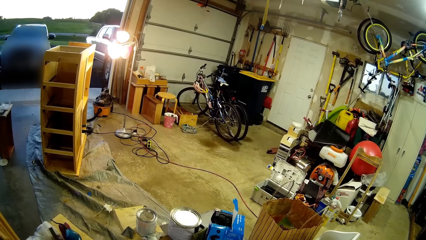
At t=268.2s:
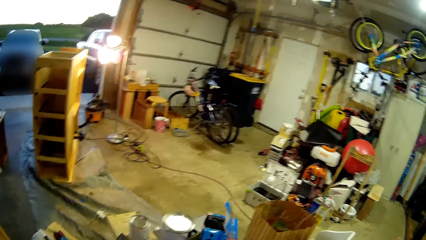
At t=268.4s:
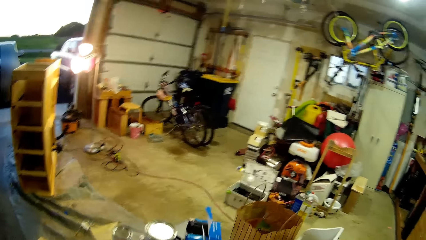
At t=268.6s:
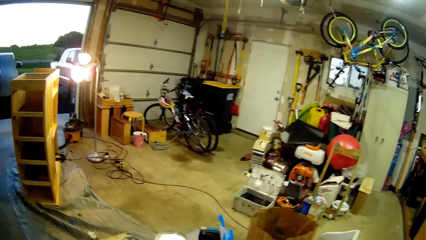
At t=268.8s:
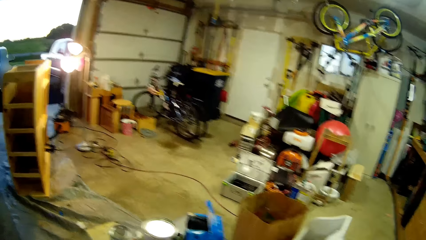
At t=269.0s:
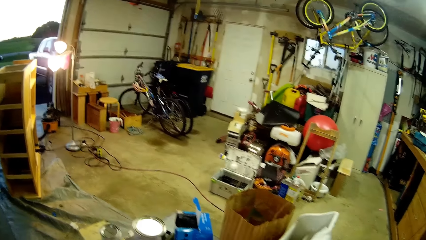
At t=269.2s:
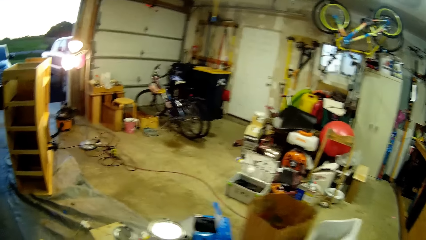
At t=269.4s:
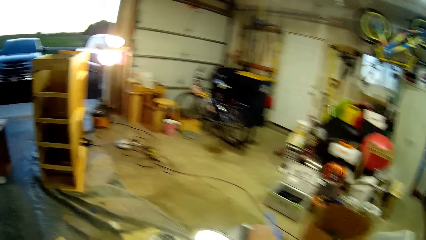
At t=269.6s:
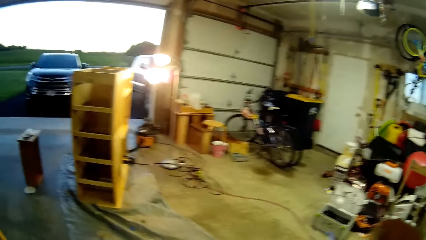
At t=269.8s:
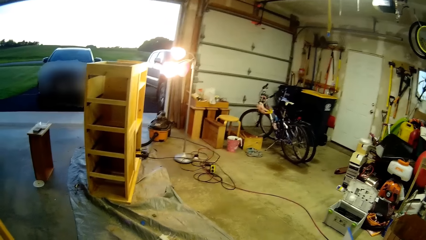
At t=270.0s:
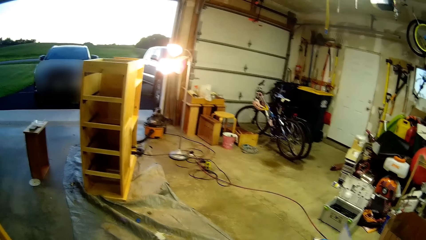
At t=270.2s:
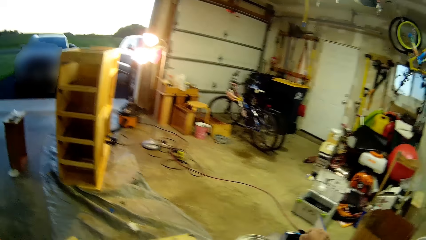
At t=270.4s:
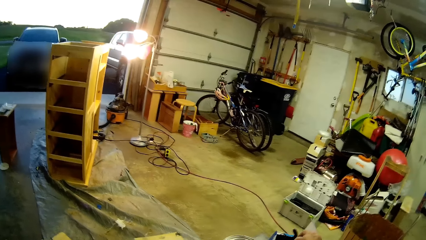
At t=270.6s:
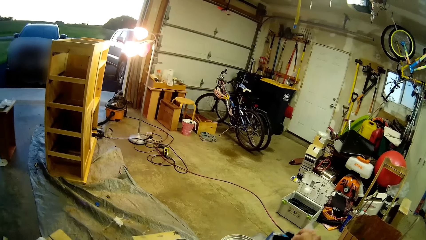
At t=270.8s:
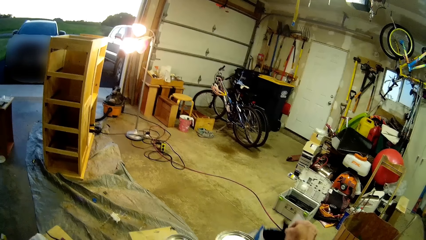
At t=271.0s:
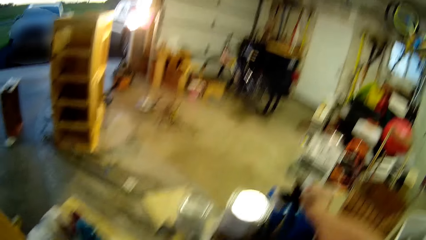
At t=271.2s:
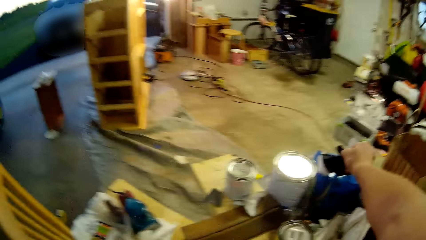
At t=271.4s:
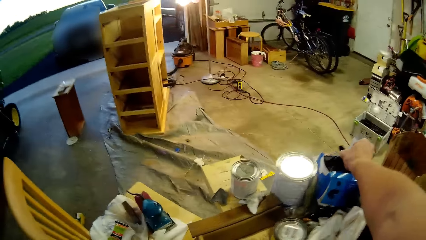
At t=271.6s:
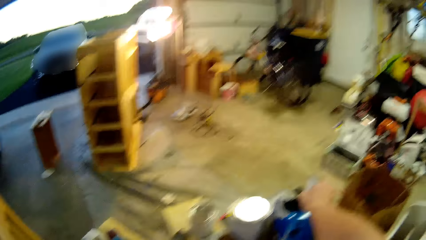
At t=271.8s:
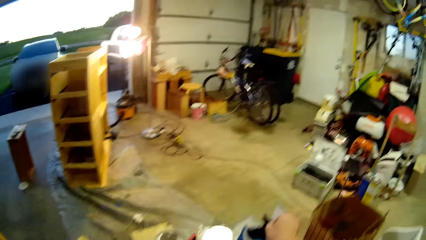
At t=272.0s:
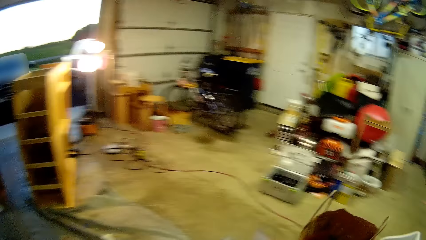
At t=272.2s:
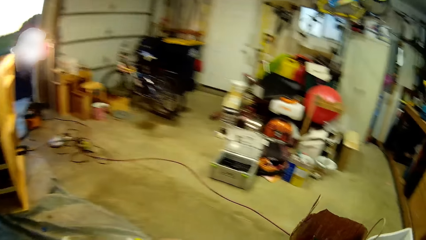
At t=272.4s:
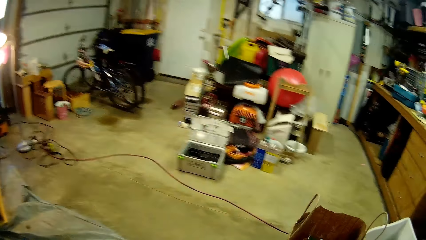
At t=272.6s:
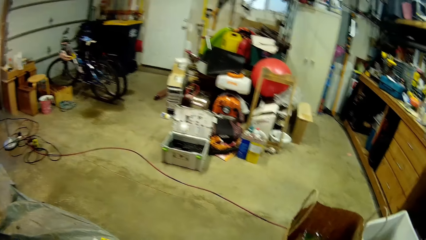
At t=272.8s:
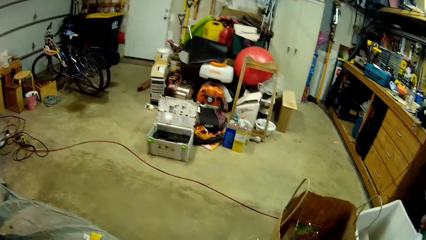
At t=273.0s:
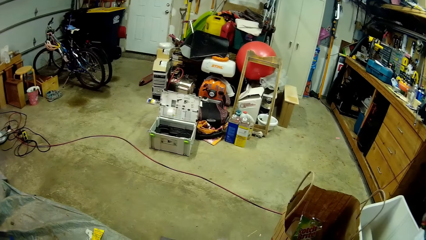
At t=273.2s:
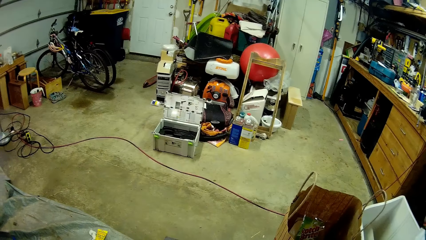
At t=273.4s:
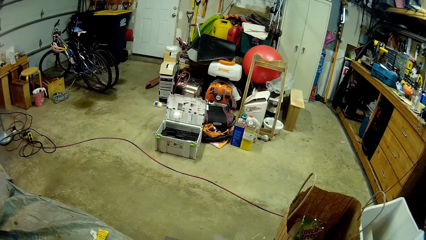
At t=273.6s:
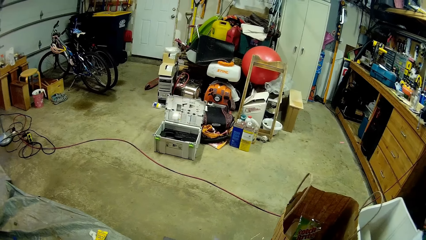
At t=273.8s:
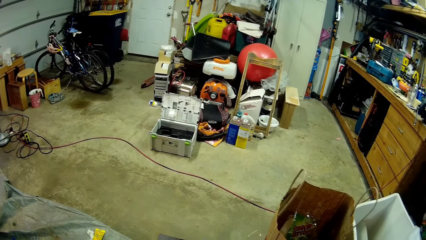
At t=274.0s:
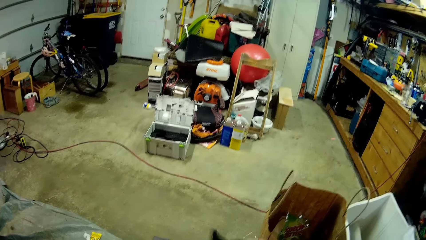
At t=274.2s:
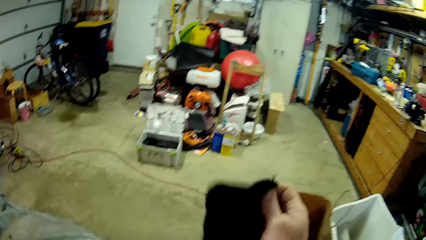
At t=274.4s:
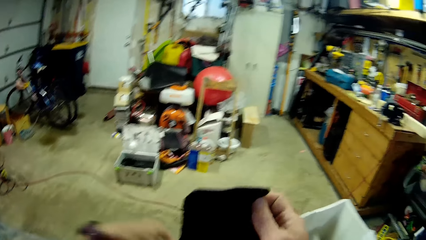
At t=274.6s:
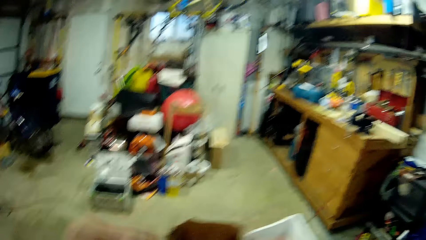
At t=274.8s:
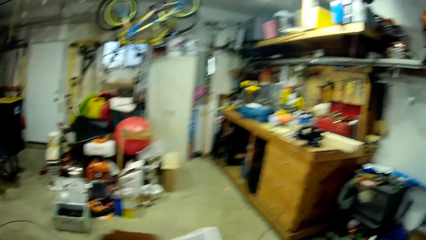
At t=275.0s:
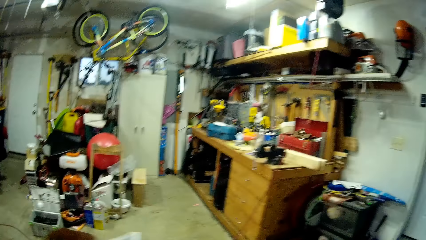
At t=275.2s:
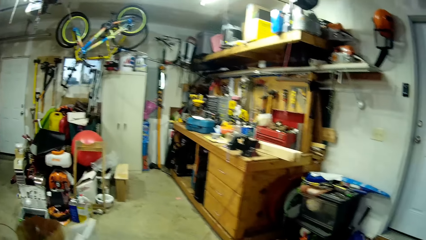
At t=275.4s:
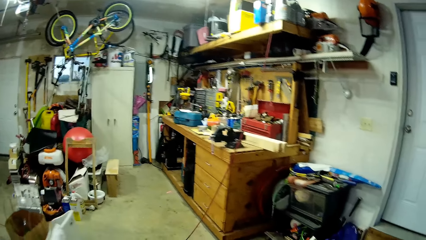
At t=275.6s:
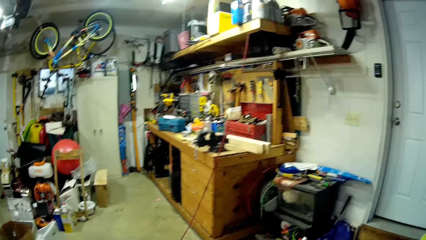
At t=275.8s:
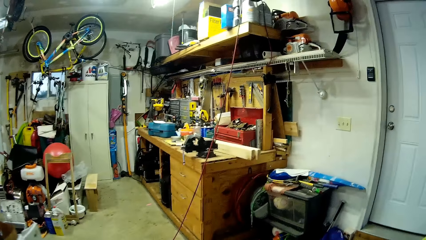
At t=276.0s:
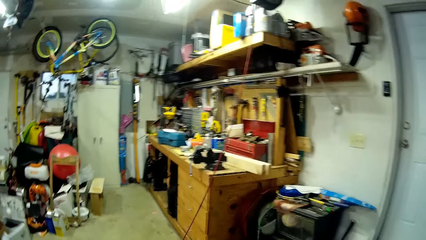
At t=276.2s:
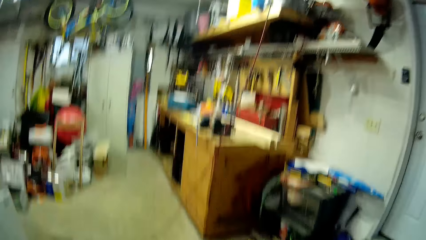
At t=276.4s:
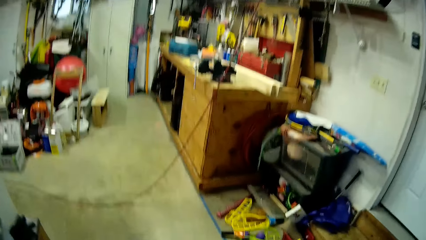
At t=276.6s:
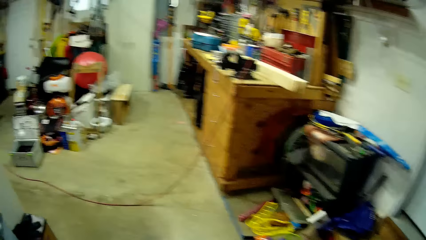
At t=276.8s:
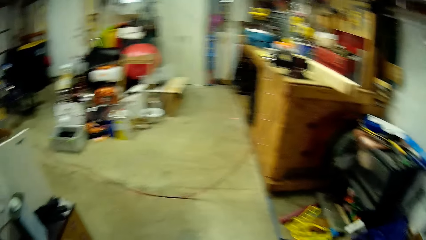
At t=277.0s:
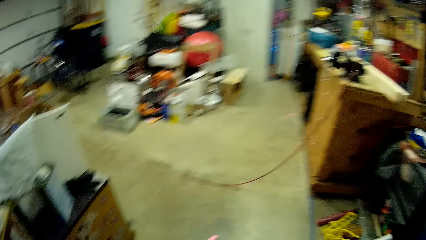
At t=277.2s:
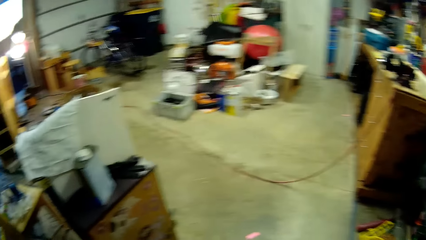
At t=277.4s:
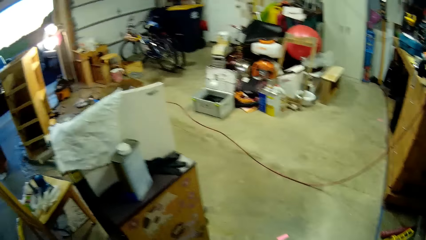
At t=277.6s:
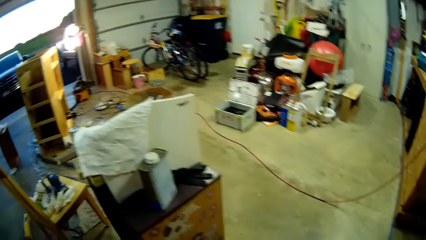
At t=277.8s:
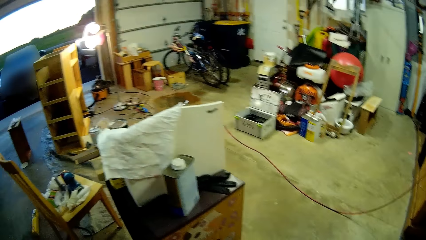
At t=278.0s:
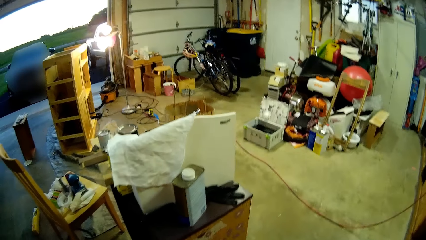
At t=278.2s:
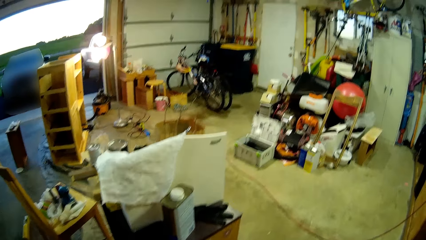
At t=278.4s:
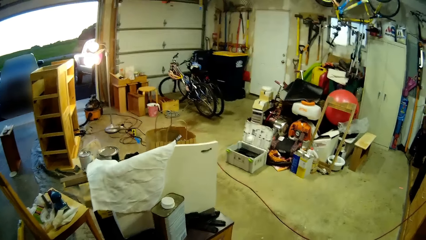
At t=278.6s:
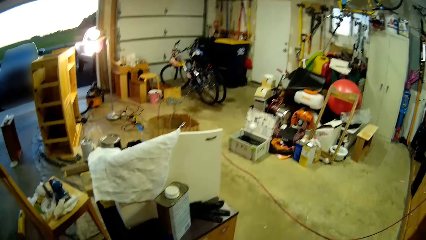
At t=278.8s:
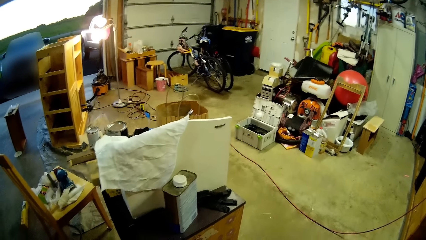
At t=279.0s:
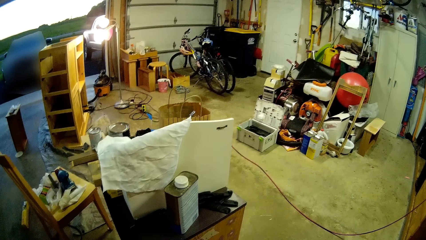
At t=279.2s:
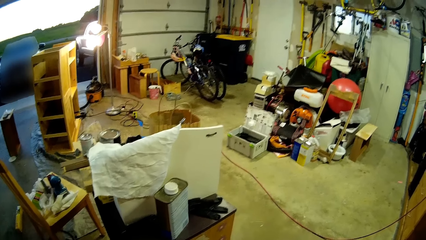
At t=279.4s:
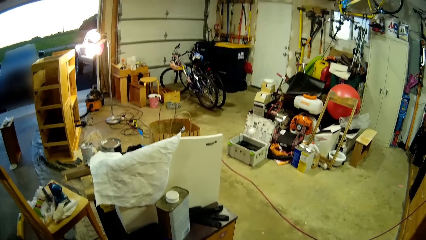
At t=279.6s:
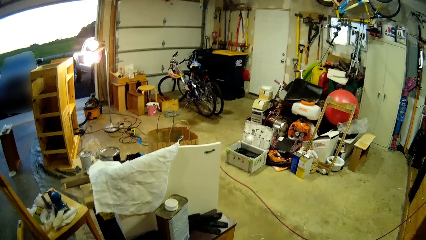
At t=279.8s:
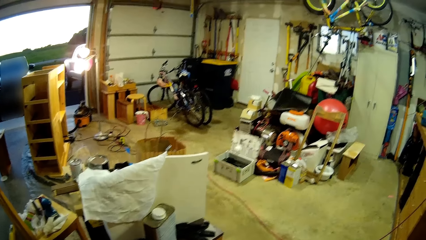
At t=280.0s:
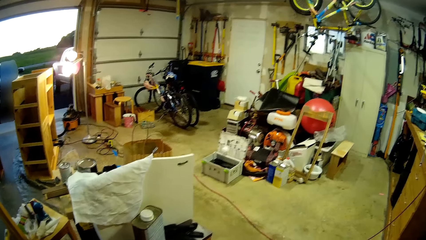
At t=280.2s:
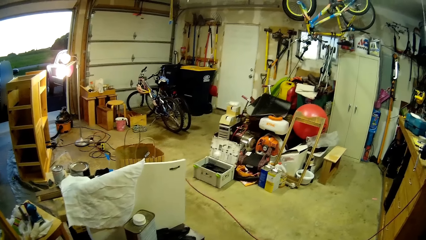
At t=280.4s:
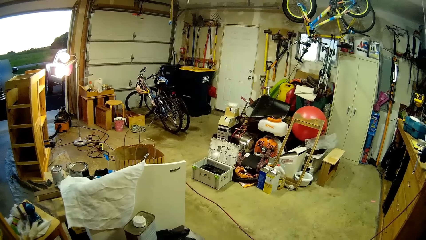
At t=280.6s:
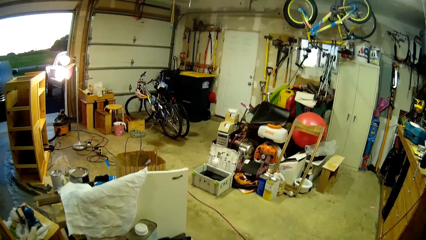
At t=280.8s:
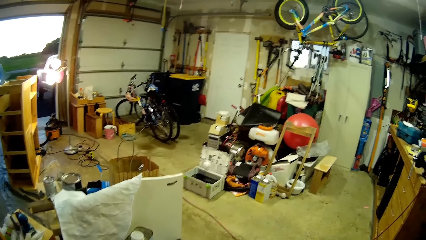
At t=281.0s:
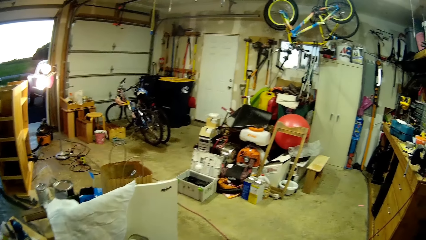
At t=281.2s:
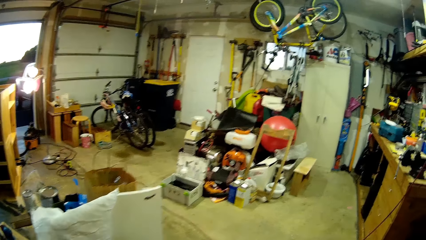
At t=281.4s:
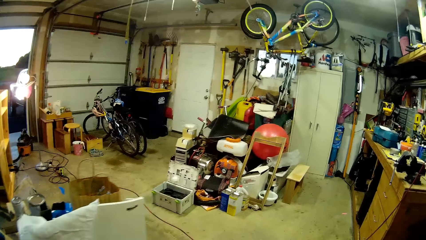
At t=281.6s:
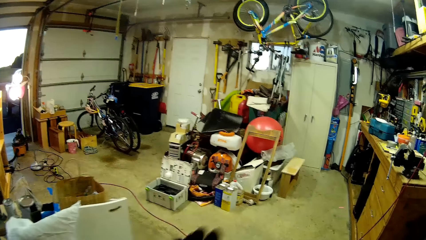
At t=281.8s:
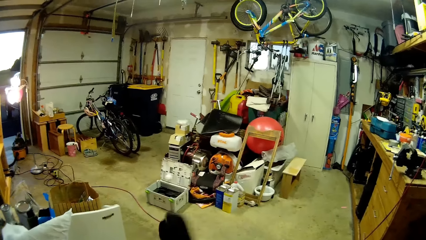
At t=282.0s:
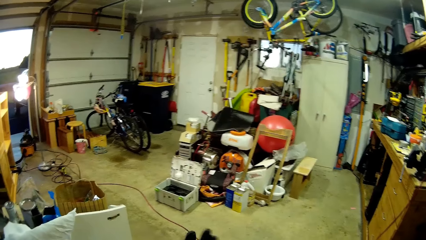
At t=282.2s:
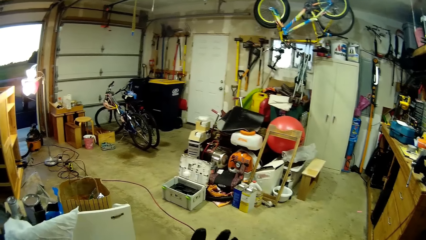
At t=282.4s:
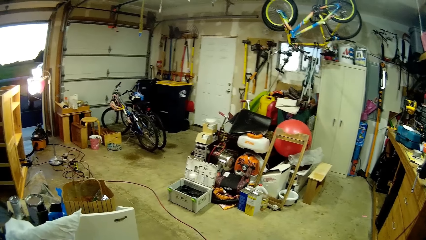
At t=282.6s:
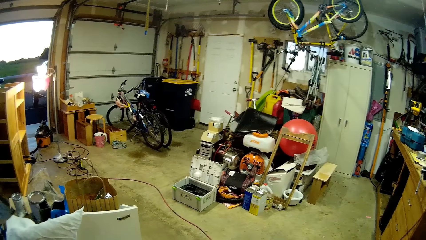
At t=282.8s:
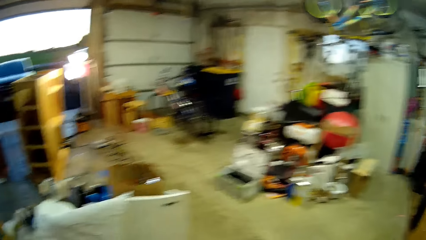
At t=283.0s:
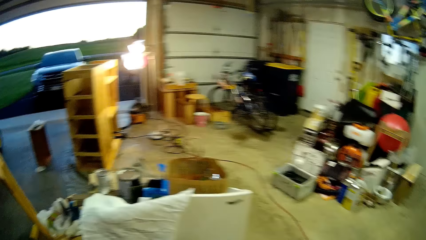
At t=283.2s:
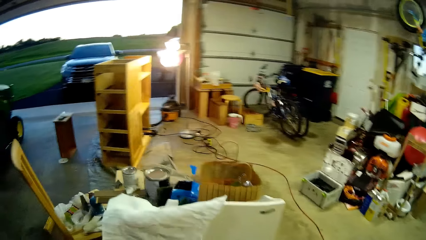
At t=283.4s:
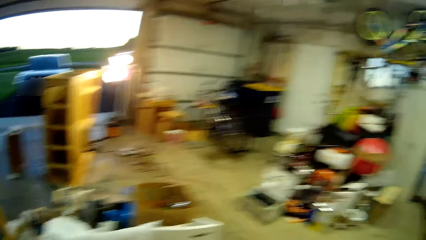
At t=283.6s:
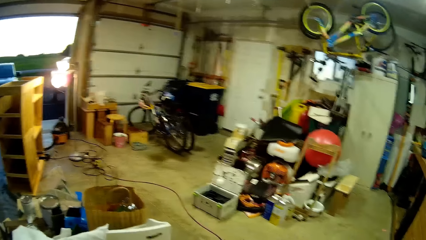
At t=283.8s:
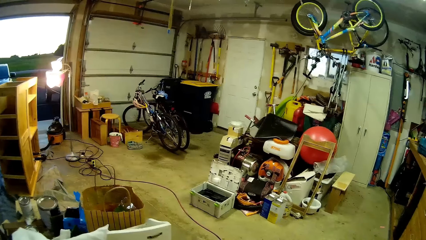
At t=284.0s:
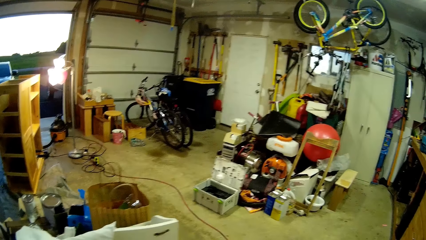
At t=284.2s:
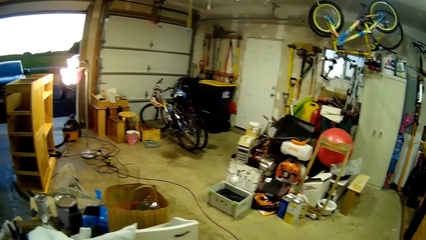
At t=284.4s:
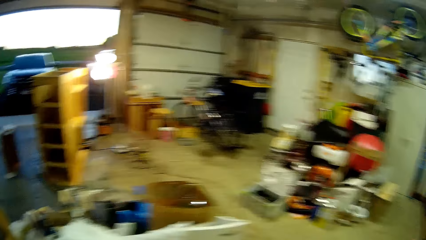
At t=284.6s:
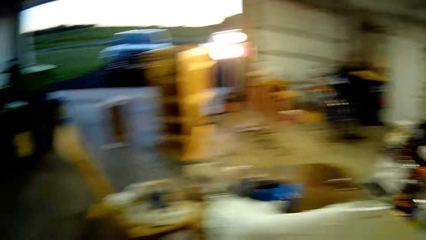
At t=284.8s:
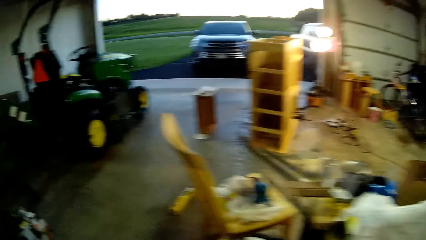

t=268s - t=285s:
The camera wearer puts the scissors on the table. They pick up hand gloves in a box. They put on the gloves.
